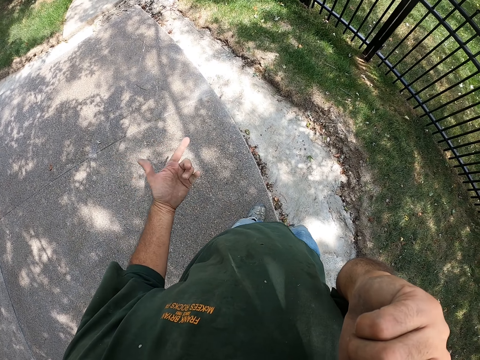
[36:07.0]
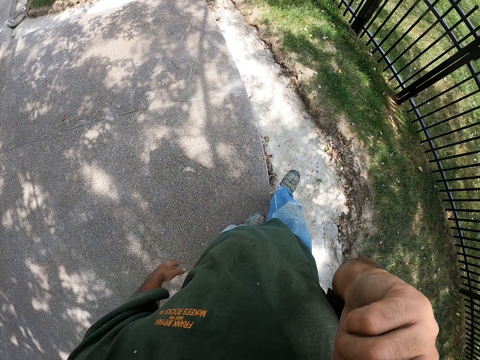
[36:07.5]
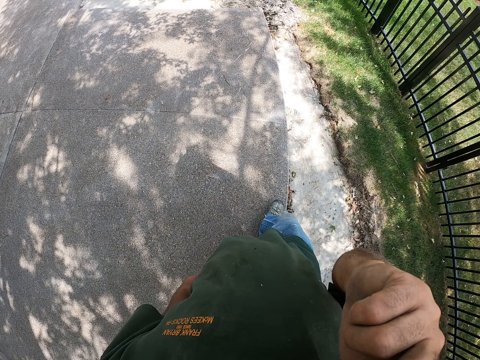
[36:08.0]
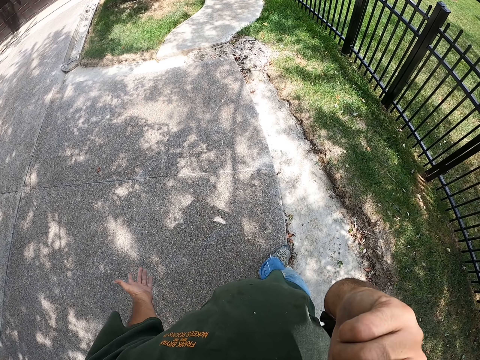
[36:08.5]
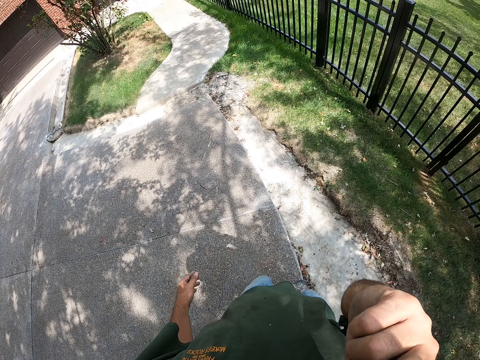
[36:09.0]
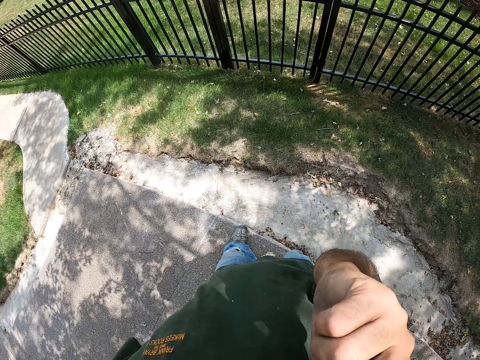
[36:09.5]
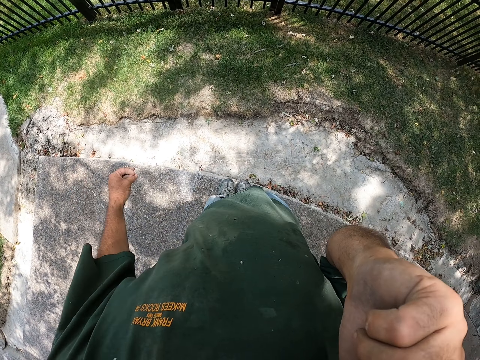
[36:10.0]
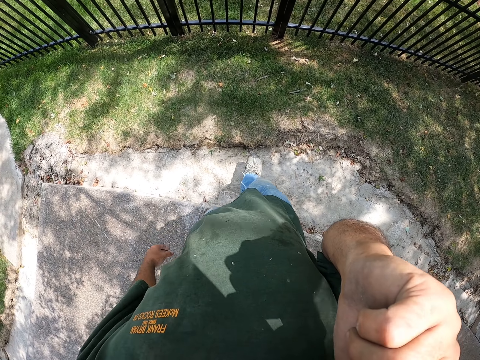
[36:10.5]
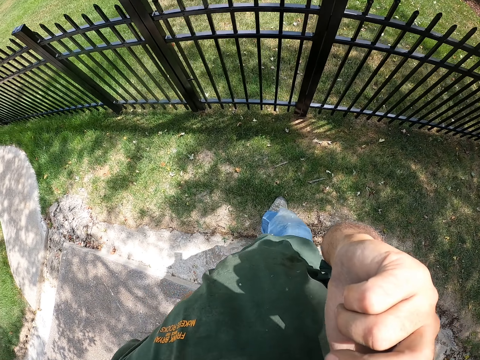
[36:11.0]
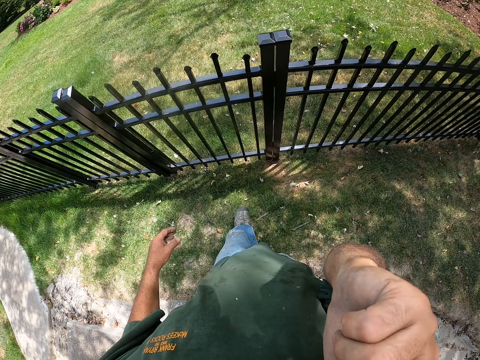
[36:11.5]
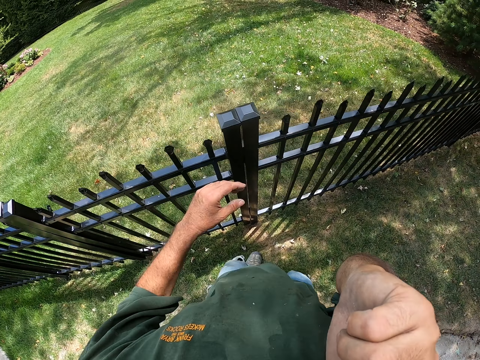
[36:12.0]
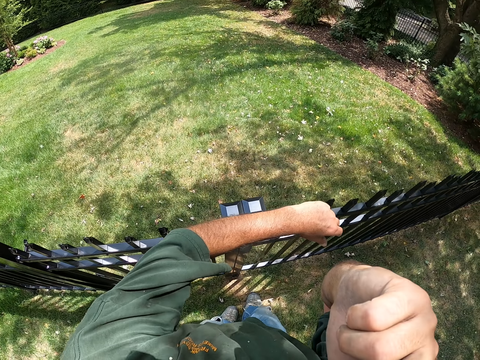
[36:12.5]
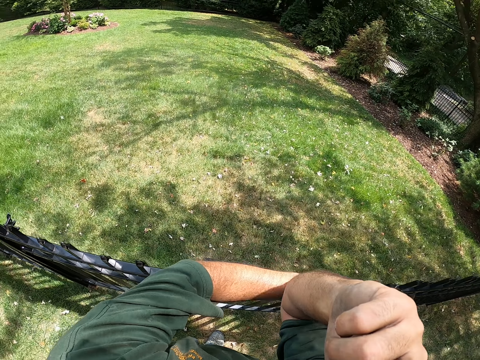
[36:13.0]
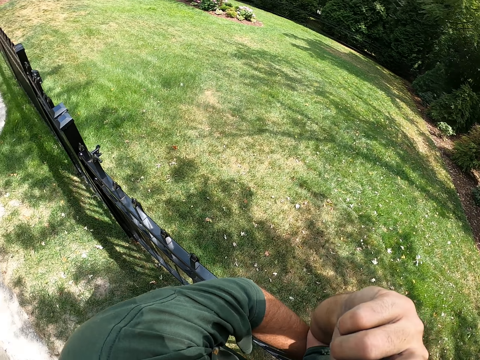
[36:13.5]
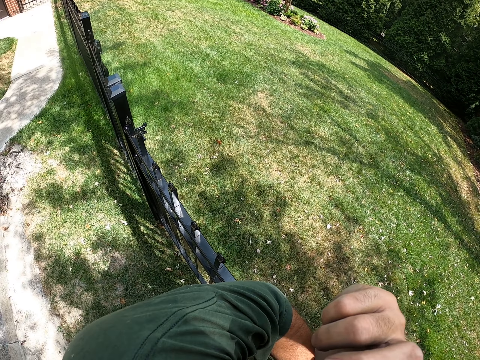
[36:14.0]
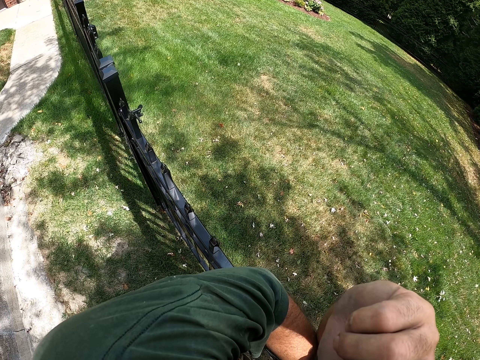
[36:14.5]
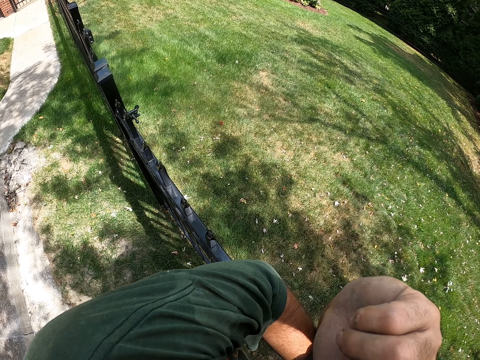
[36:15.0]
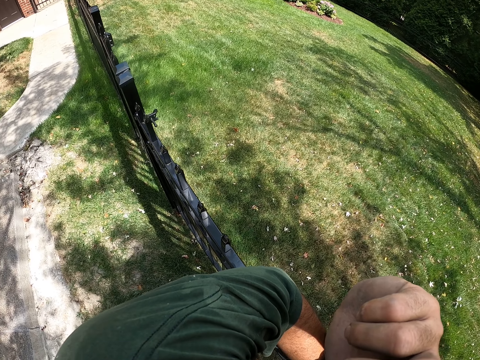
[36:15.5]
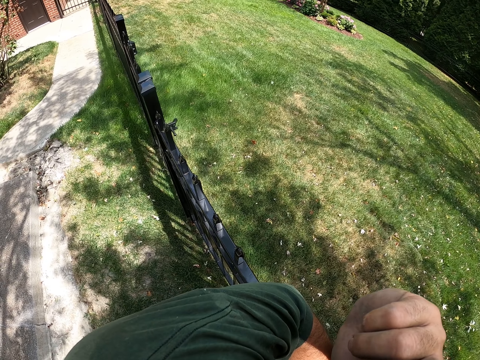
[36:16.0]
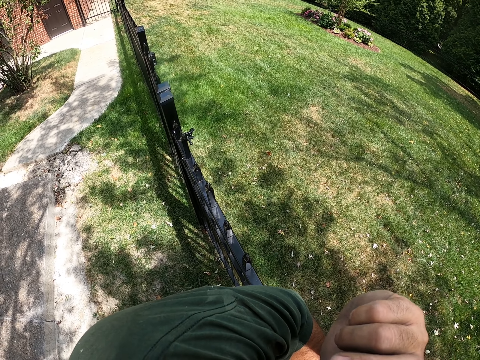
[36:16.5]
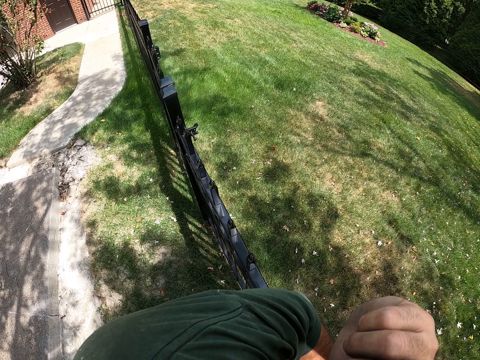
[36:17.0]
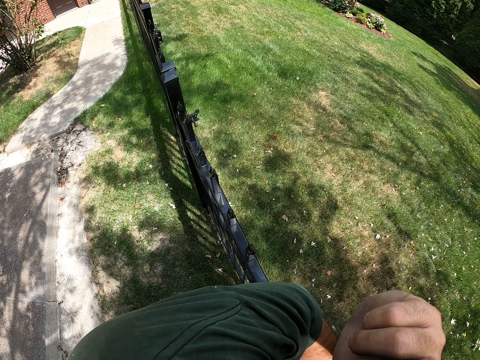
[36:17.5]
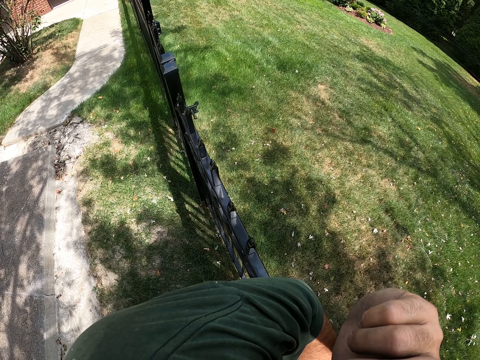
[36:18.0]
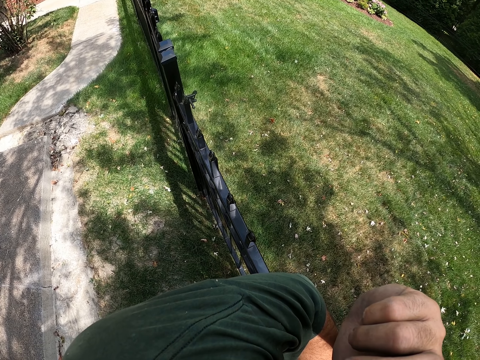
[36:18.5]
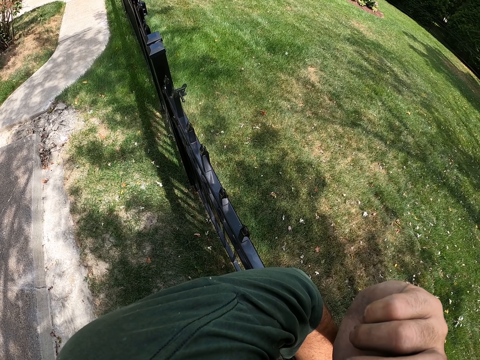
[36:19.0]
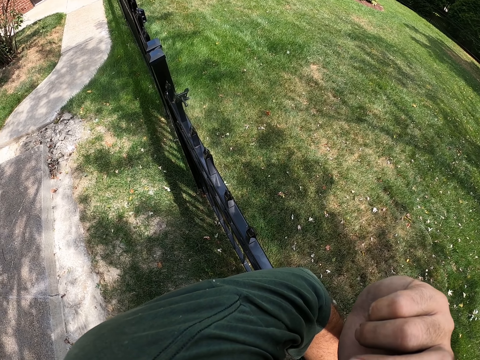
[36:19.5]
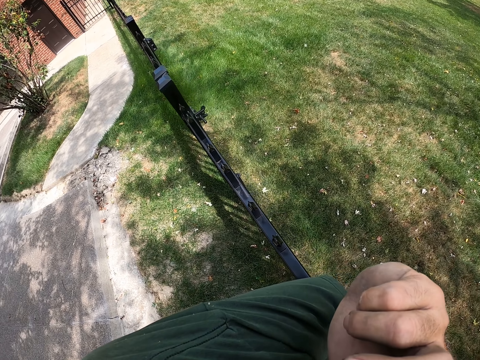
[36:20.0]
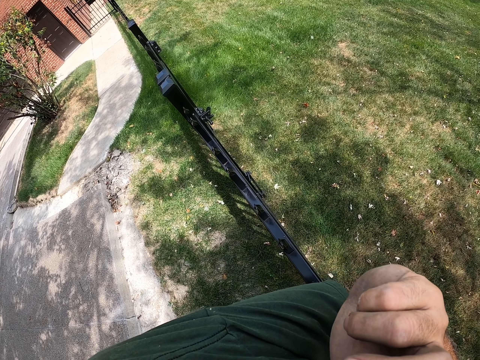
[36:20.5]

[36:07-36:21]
The camera wearer looks around. He moves forward. He stands beside the fence. He rests his arm on the fence. He looks around.

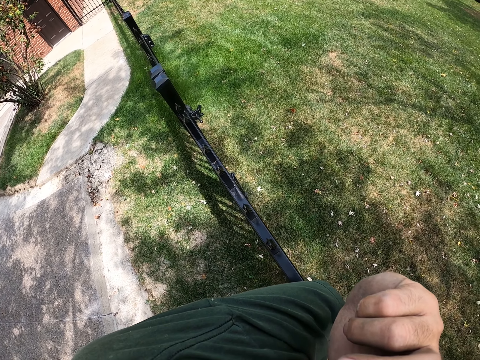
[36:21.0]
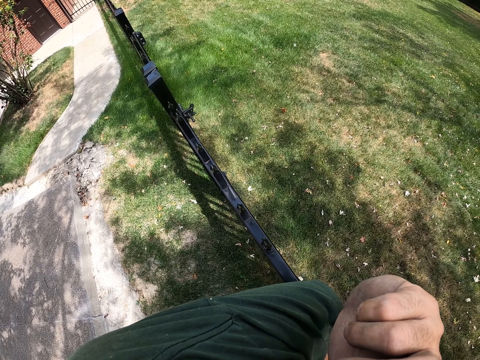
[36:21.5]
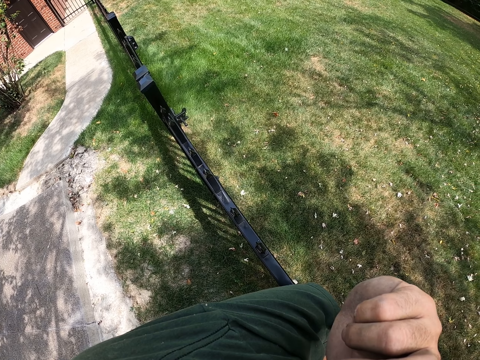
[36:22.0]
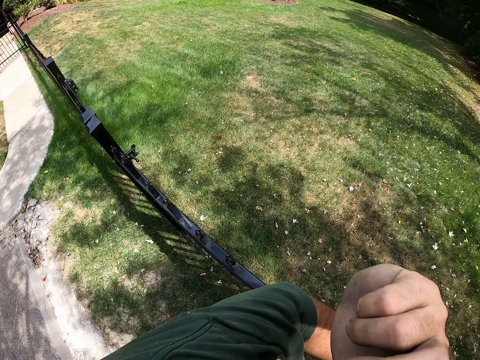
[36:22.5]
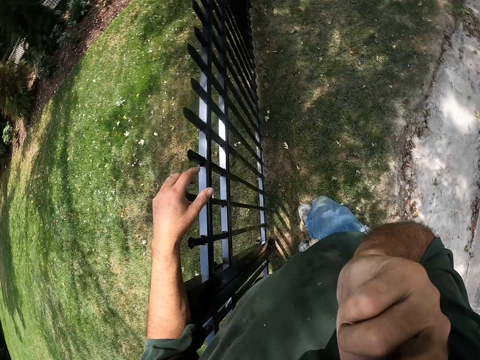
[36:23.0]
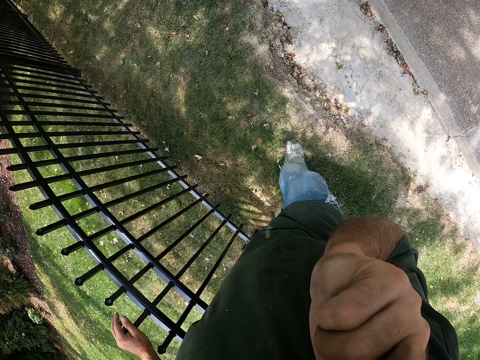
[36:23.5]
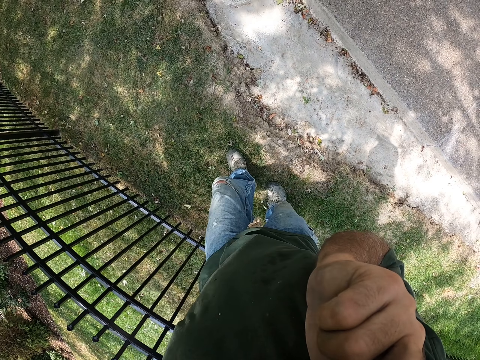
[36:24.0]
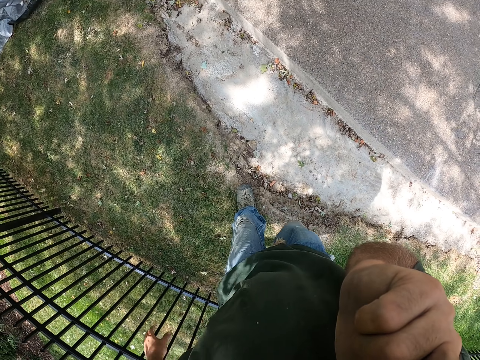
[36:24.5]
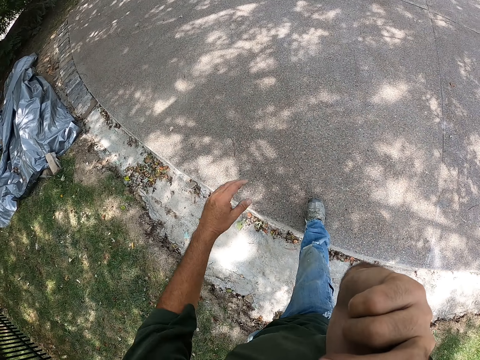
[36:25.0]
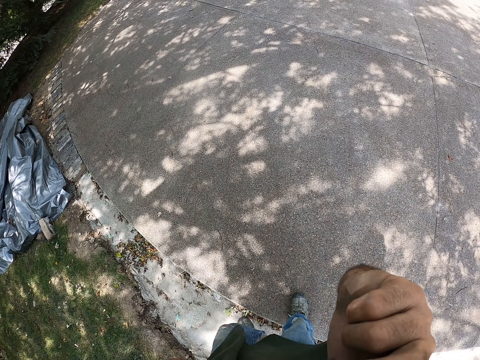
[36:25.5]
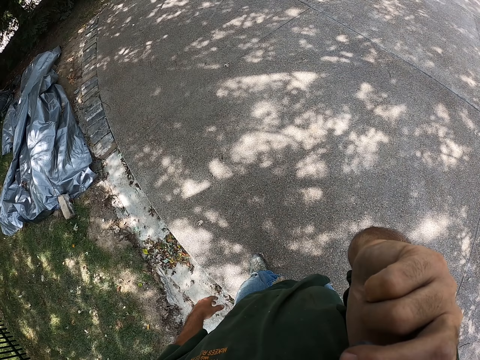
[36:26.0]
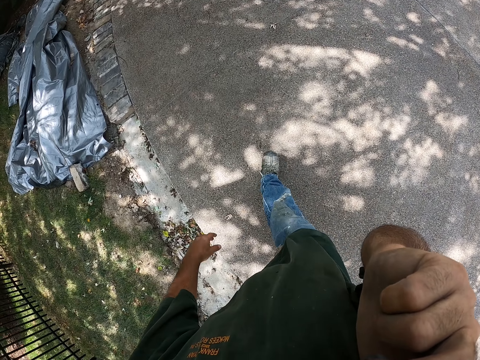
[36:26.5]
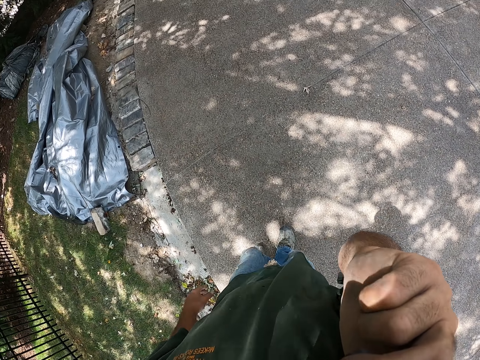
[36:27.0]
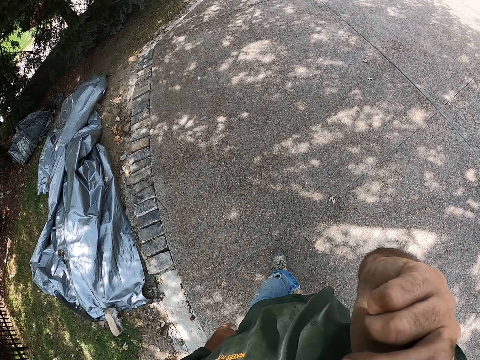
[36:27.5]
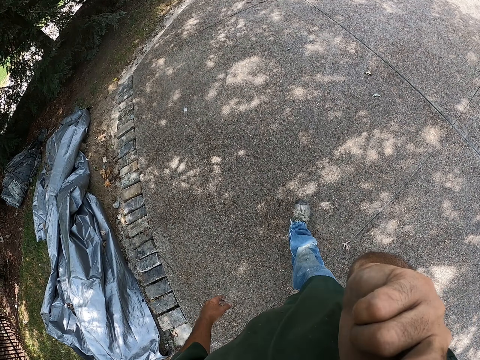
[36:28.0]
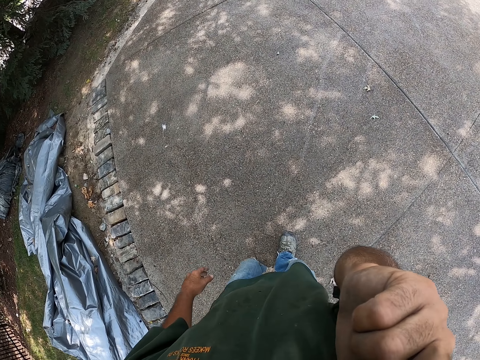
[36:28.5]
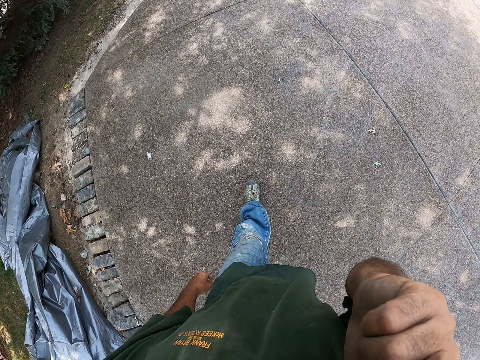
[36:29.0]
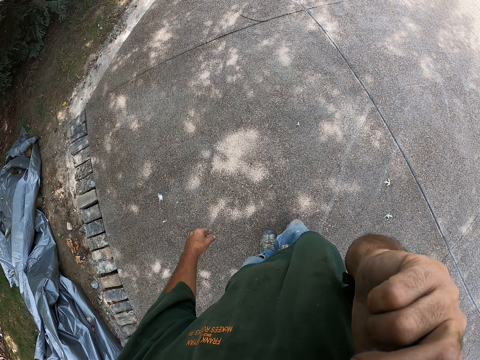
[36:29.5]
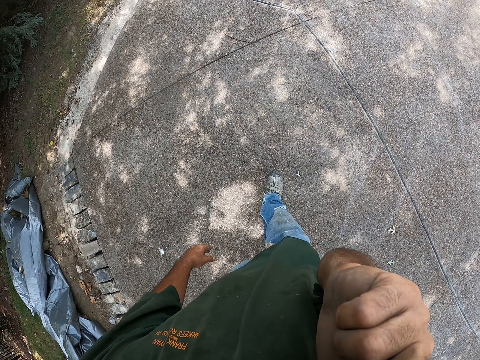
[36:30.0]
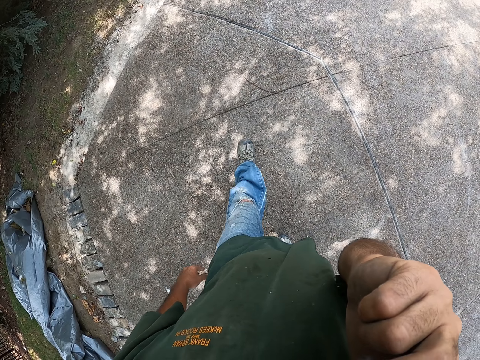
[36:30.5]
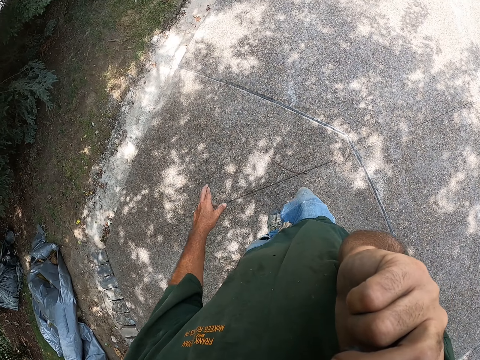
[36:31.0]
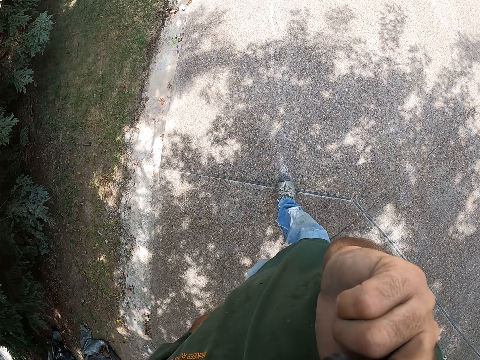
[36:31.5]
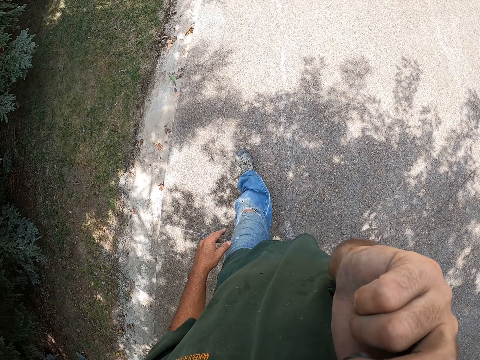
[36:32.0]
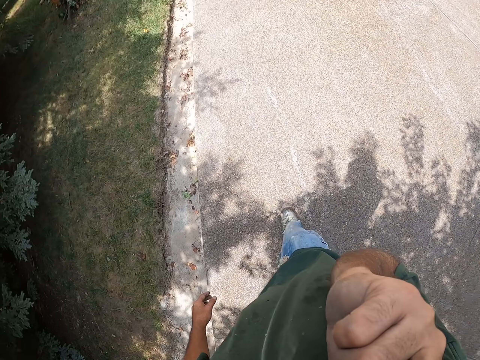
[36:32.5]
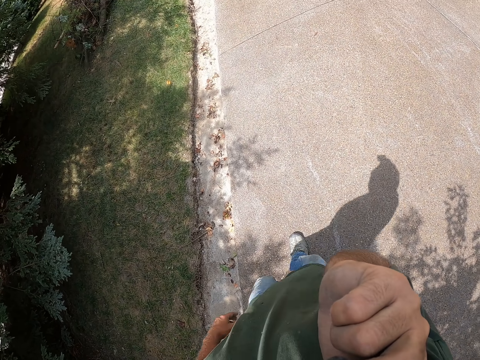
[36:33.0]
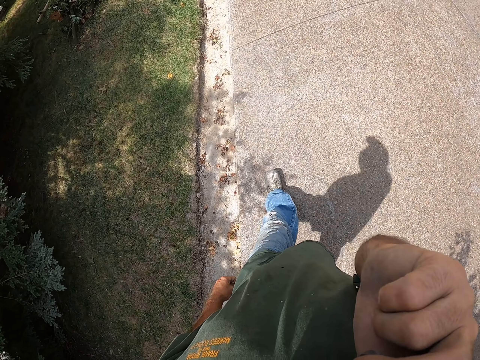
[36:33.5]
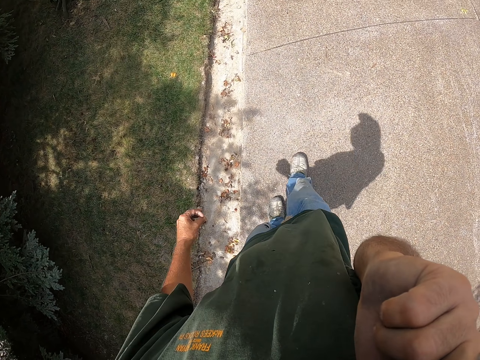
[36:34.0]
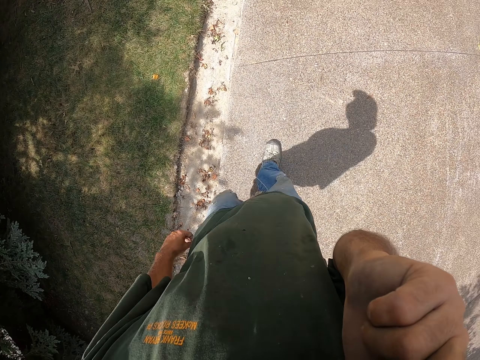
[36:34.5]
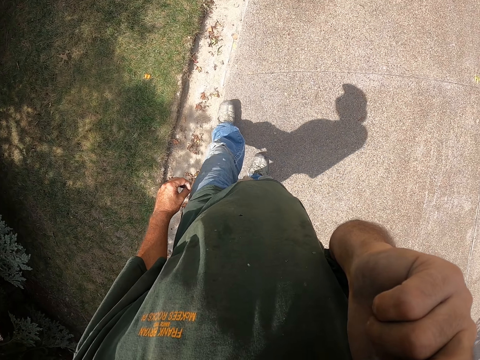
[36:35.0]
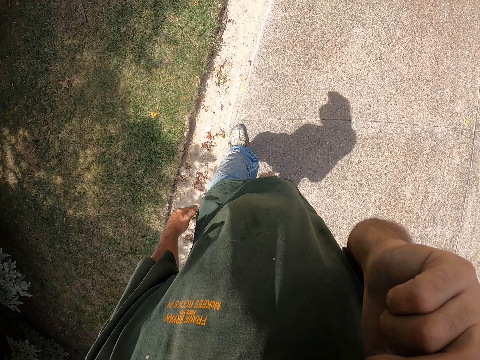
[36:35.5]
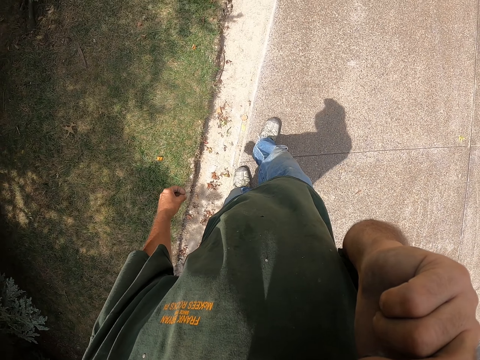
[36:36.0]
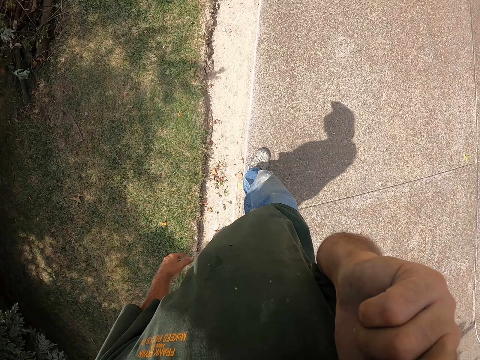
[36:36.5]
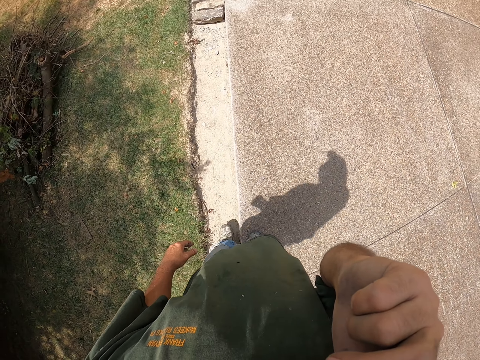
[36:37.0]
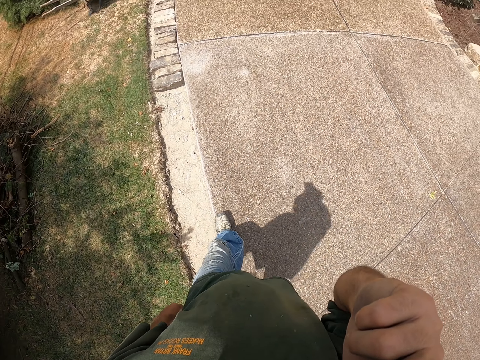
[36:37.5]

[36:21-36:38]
The camera wearer walks on the pavement and moves hands. He talks on the phone on his way back on the driveway.
